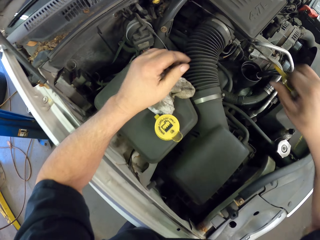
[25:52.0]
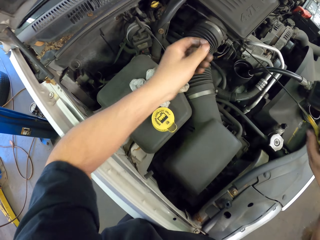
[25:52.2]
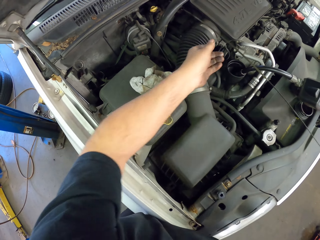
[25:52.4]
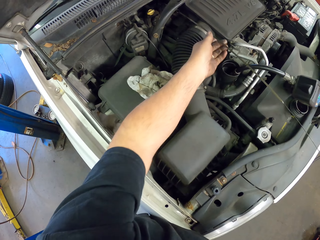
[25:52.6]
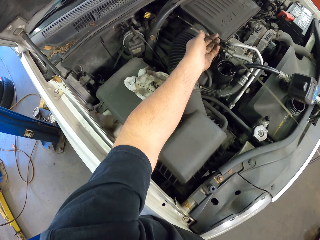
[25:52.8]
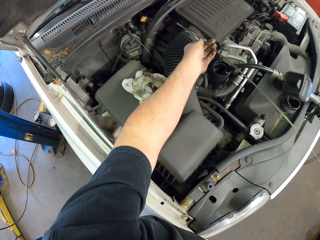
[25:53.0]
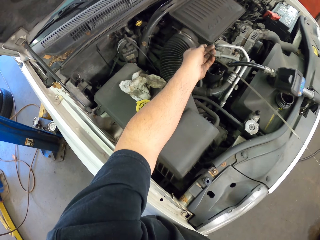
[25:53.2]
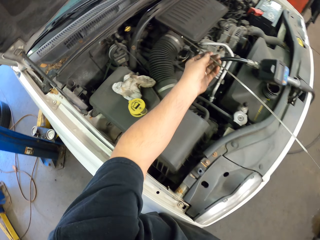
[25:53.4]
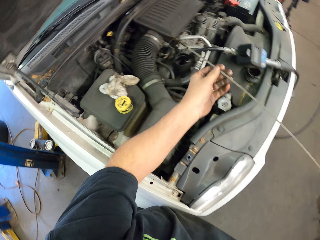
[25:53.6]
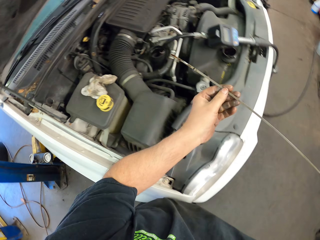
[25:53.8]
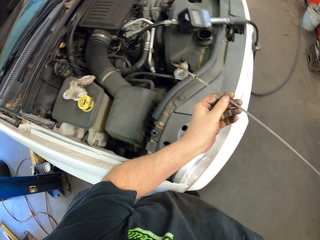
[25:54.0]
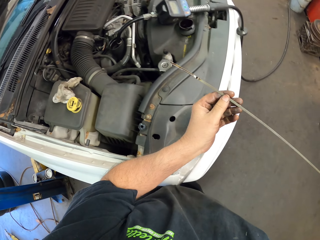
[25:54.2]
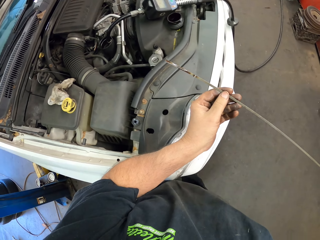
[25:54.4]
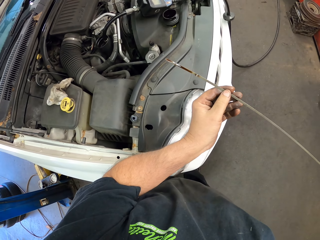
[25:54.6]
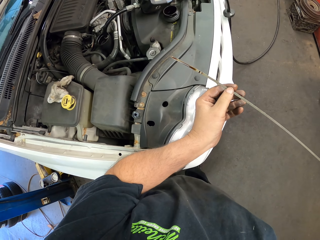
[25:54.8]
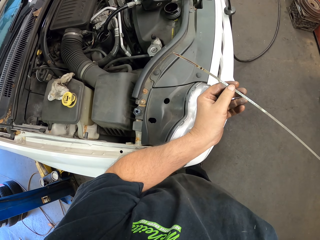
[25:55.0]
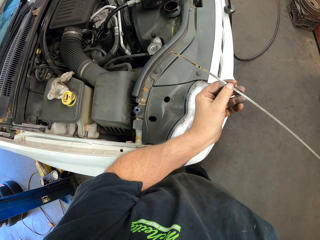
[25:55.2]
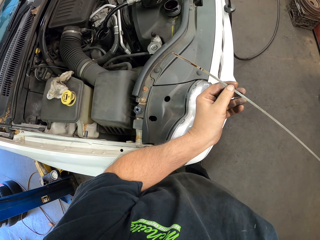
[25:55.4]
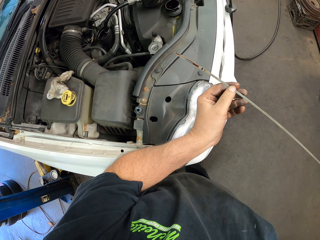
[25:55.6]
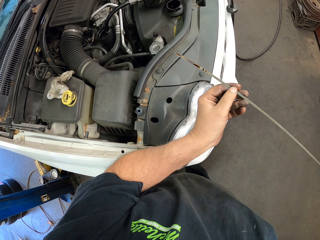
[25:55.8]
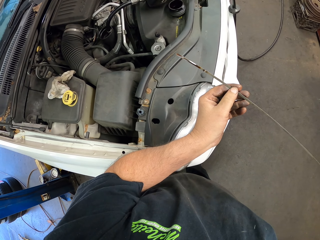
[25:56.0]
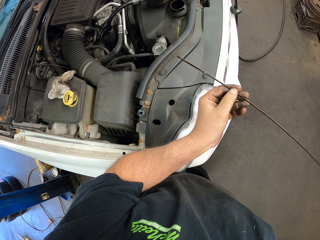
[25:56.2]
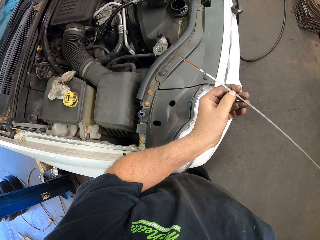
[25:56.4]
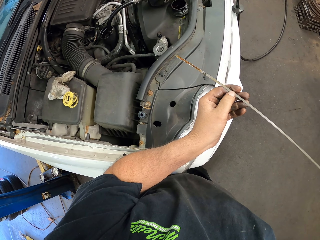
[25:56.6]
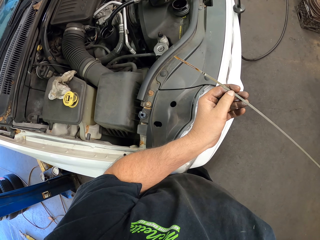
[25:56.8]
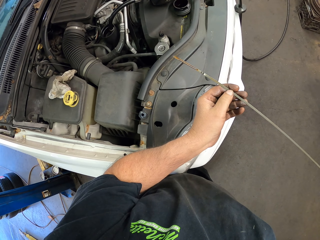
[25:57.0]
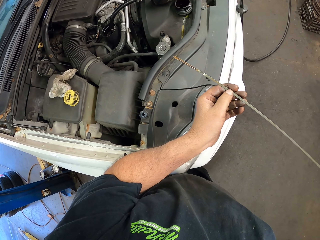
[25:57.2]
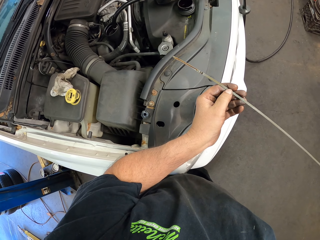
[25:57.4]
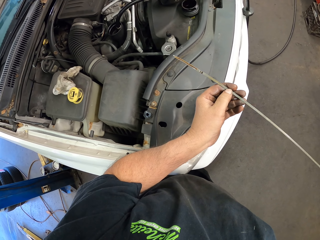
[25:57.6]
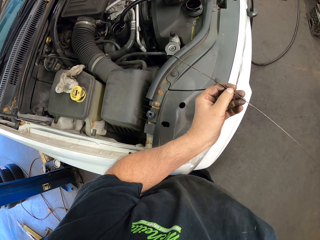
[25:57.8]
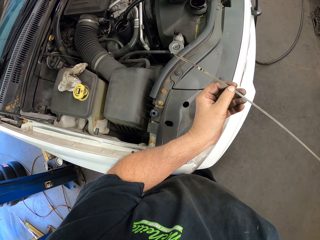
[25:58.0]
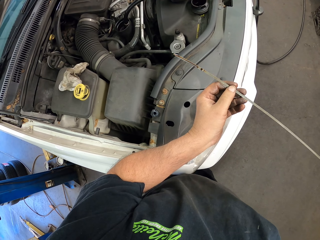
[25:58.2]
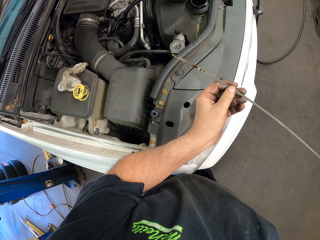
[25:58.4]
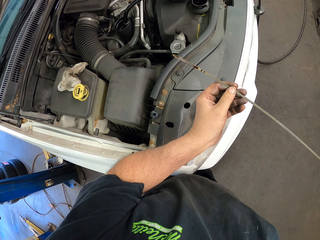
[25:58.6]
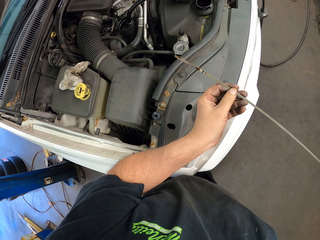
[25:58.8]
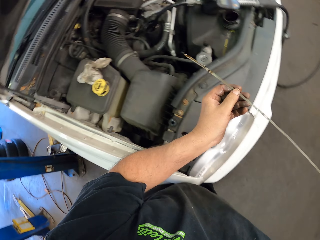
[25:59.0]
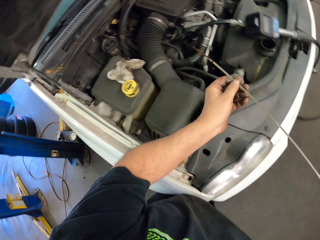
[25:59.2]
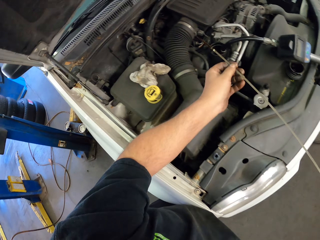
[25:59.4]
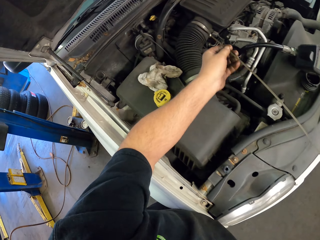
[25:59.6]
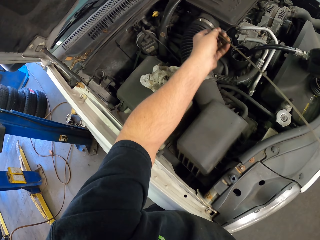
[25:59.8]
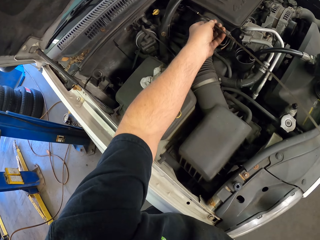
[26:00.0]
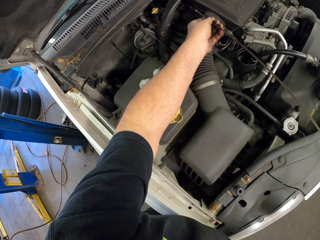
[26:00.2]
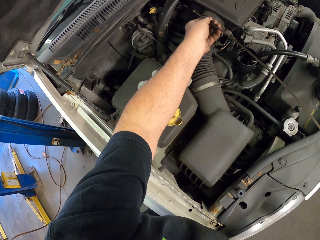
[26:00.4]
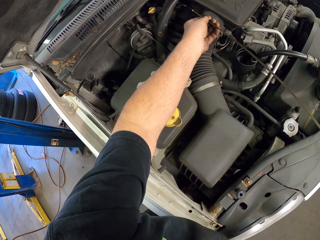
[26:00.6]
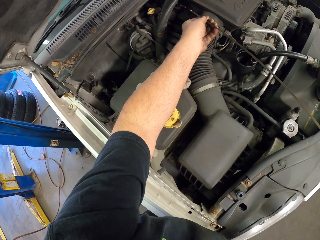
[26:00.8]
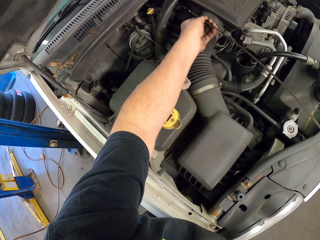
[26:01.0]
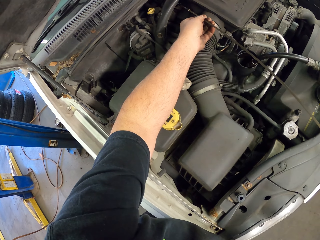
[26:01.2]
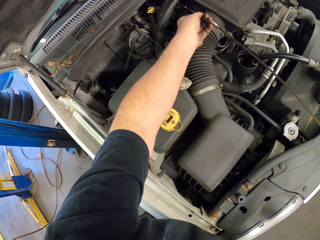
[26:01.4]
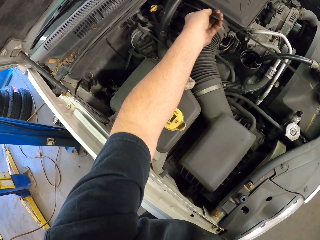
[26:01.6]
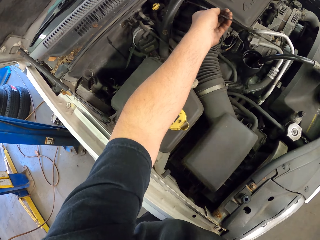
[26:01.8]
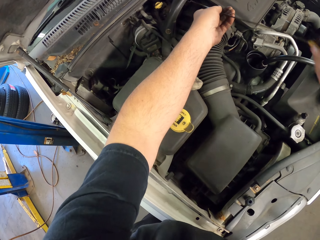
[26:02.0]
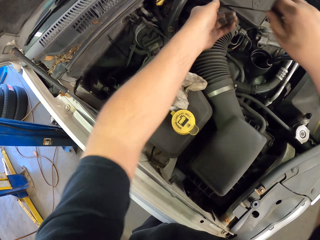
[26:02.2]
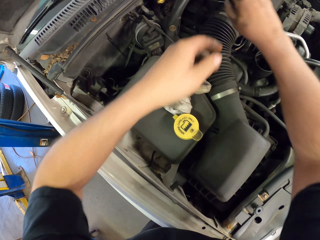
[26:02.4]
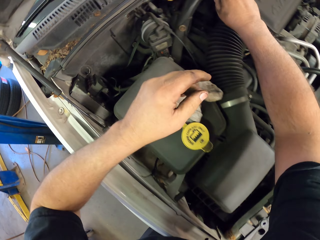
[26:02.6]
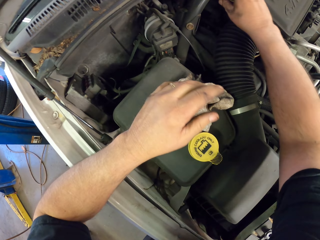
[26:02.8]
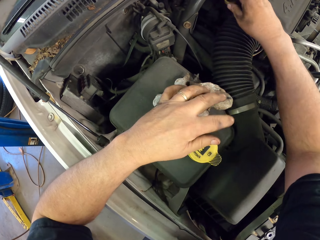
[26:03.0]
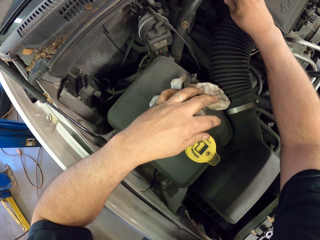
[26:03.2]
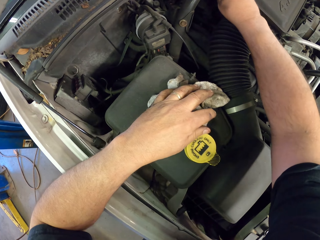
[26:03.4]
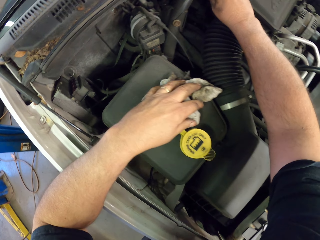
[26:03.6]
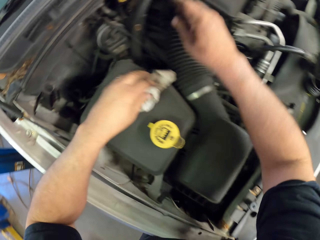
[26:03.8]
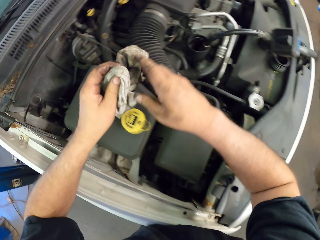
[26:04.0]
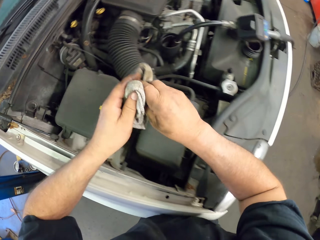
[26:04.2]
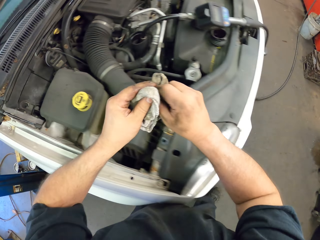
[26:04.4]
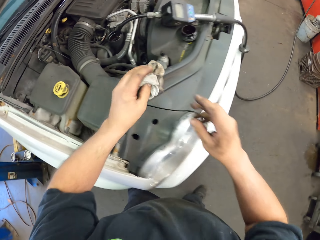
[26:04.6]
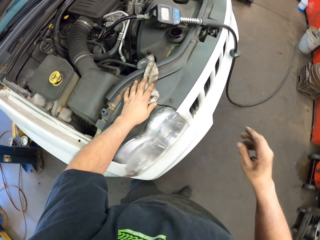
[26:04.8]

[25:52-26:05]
The camera wearer drops the wiping towel. He pulls the tester out with his hands. He holds the tester. He turns something. He inserts the tester in the tank. He takes a rag. He does something with an object.

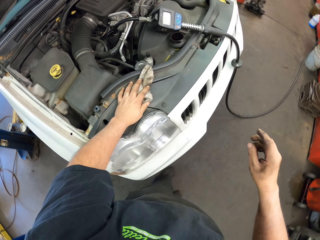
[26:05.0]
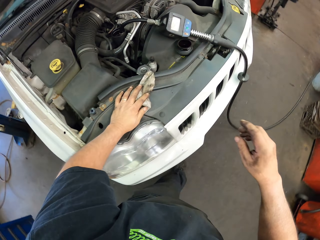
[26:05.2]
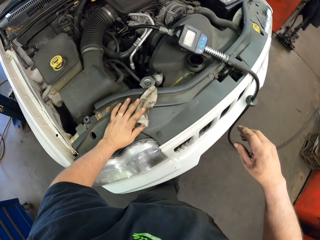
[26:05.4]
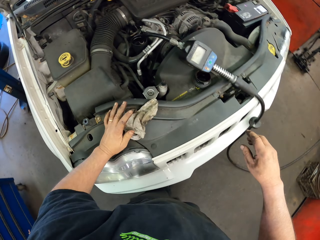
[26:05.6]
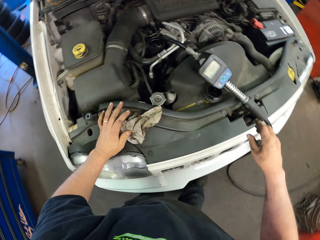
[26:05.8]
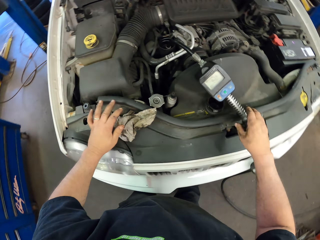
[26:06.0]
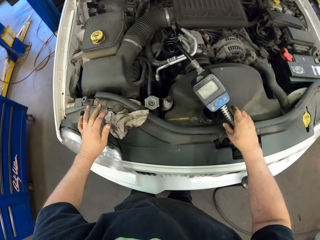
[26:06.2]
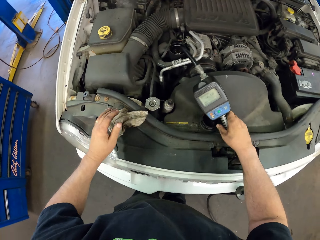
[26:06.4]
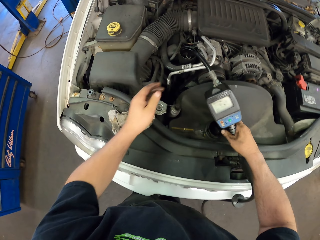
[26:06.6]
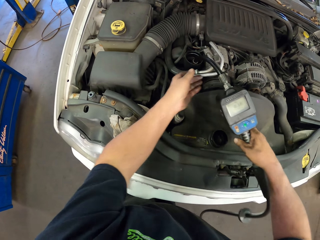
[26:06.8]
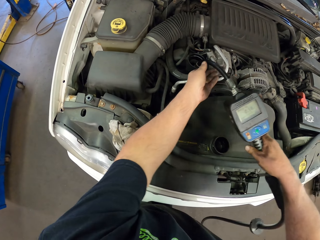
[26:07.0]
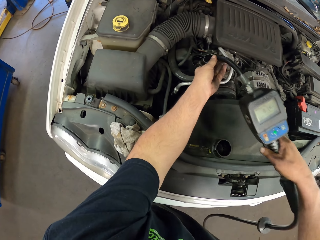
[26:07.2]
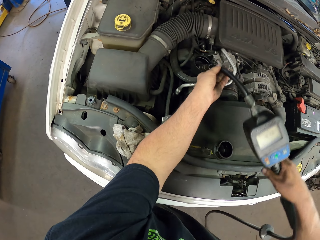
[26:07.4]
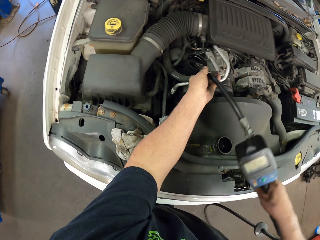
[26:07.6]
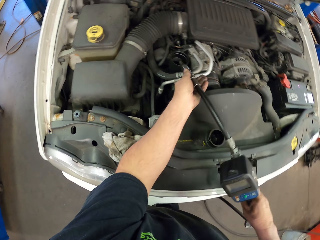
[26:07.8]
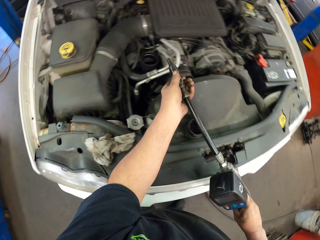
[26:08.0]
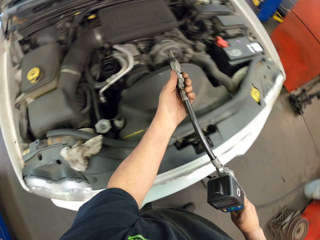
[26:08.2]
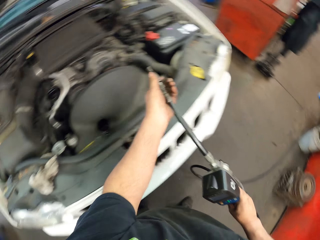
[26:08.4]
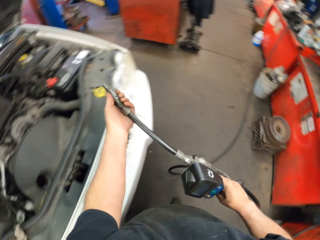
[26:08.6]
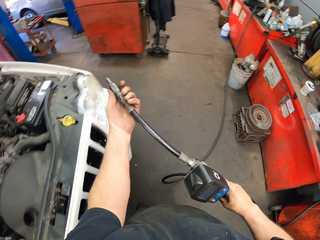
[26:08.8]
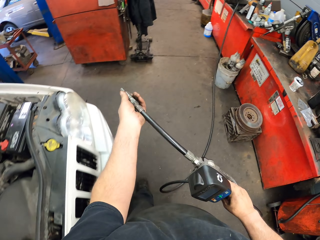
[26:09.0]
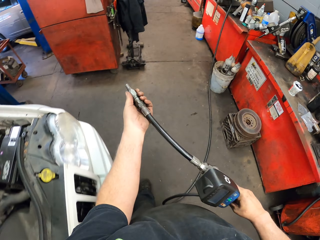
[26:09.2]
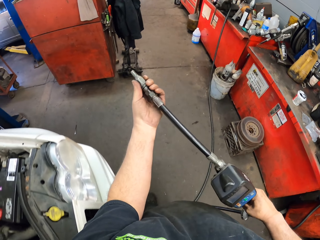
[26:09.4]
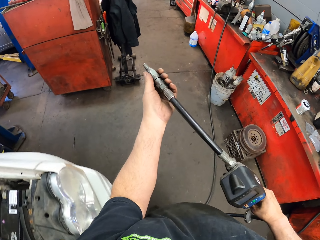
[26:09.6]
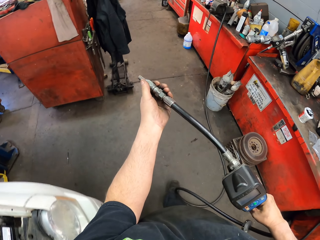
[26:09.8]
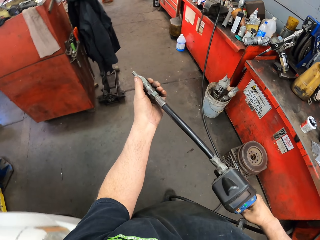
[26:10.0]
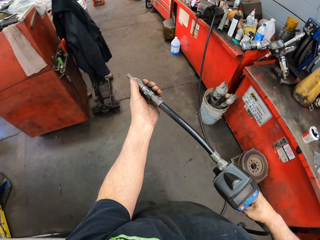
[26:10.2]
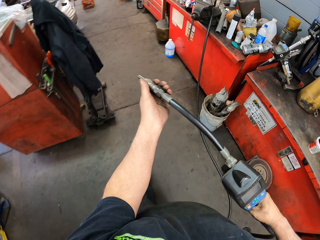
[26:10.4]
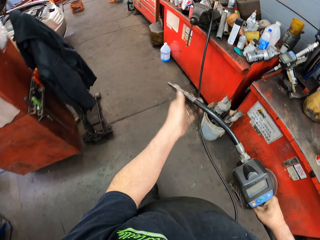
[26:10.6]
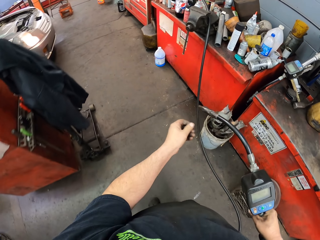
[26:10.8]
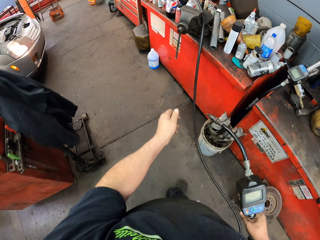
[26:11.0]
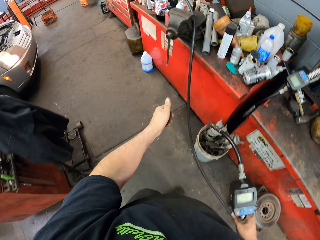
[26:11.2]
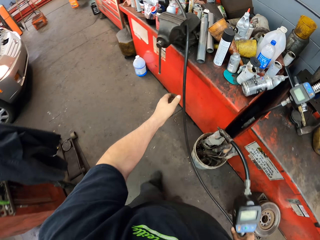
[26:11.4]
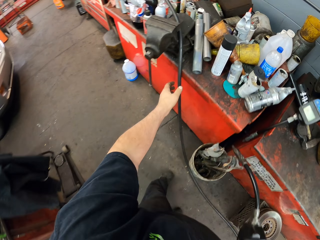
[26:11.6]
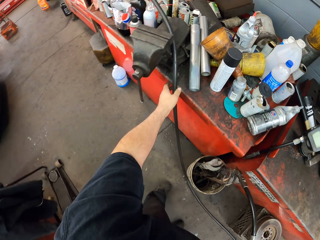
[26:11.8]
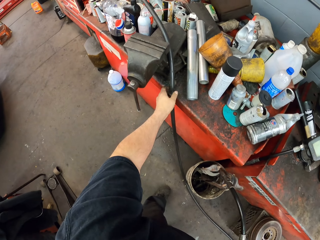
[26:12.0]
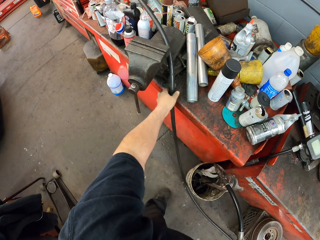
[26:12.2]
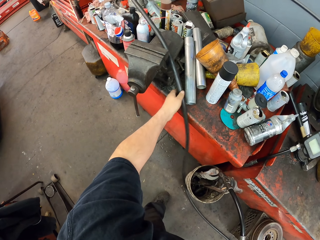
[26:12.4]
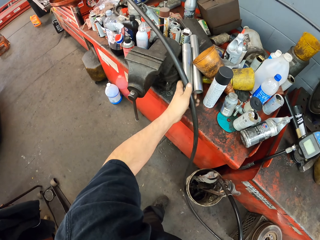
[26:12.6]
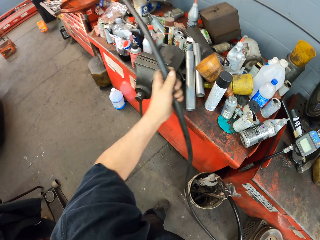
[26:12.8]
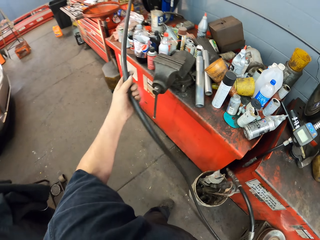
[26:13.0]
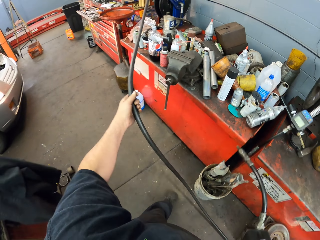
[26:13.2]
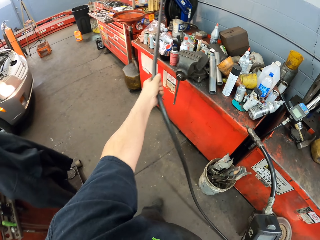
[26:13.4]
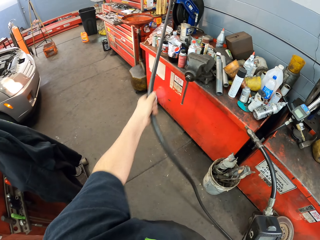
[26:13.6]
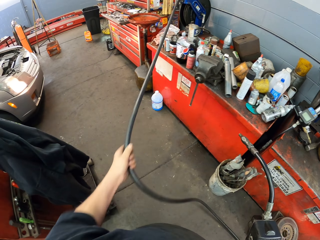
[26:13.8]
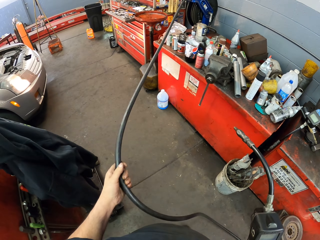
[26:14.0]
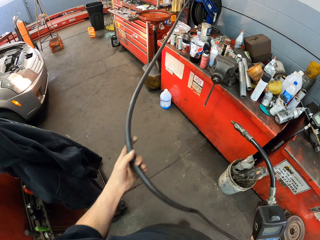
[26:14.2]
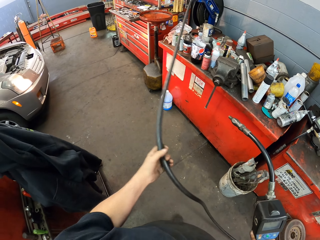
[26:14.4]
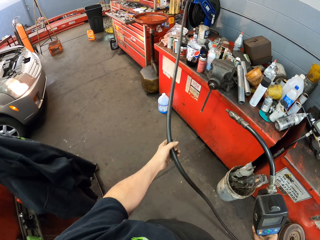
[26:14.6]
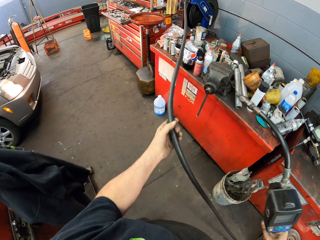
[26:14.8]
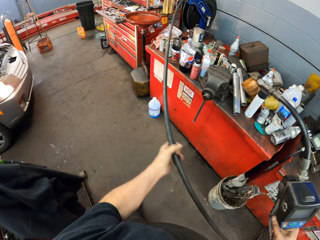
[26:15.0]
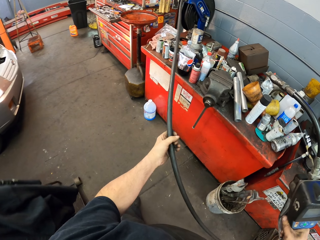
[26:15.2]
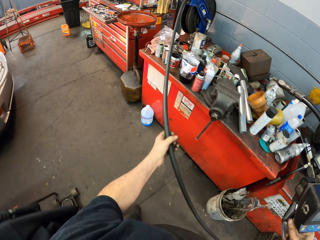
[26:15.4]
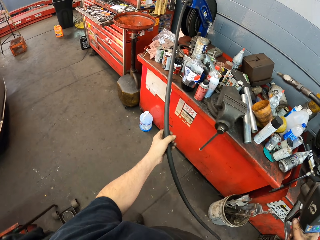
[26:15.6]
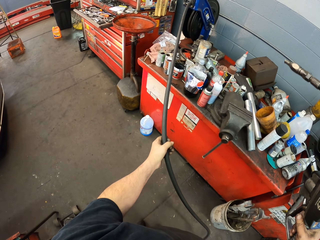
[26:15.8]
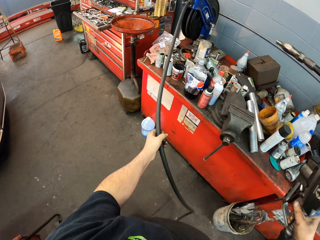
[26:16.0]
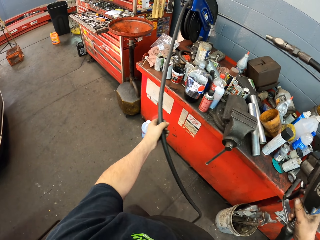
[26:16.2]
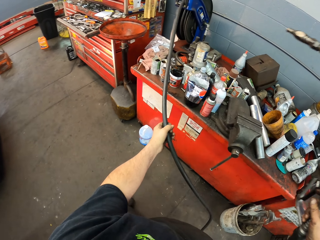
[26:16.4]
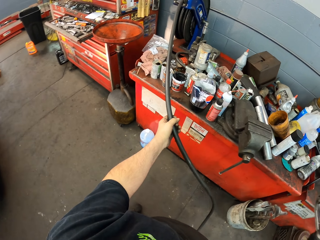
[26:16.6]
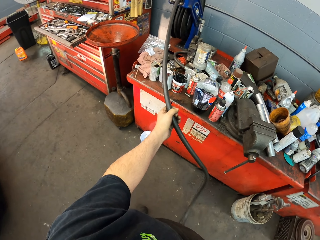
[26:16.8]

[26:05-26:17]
The camera wearer wipes his thumb with a wiping towel. He puts the rag on the car. He picks up the oil pipe. He does something with the pipe. He holds the oil pipe. He walks in the garage. He pulls the hose pipe.
